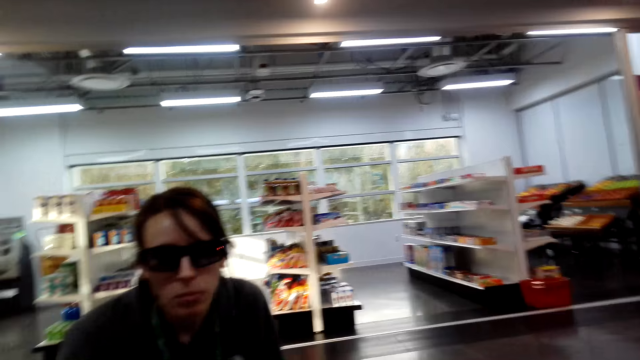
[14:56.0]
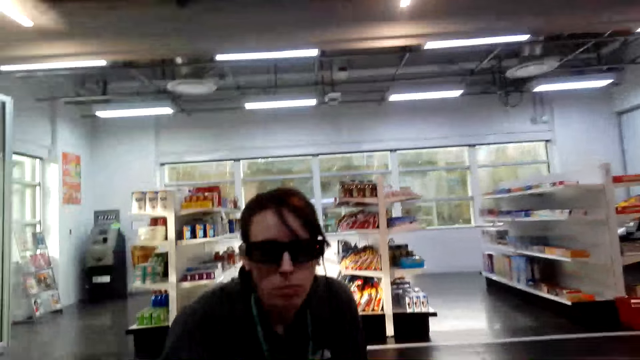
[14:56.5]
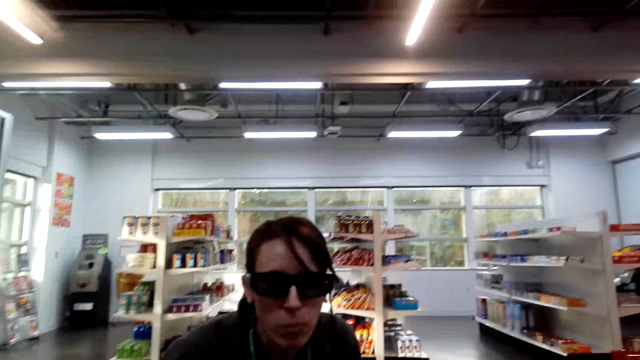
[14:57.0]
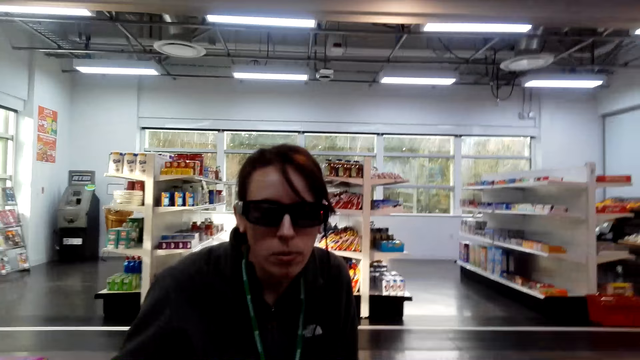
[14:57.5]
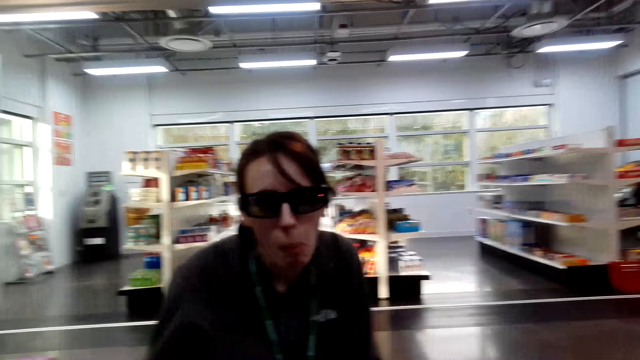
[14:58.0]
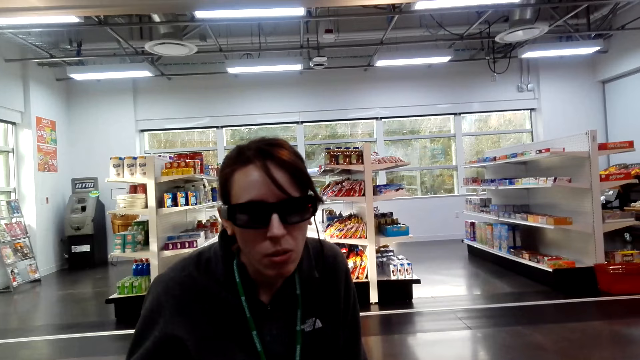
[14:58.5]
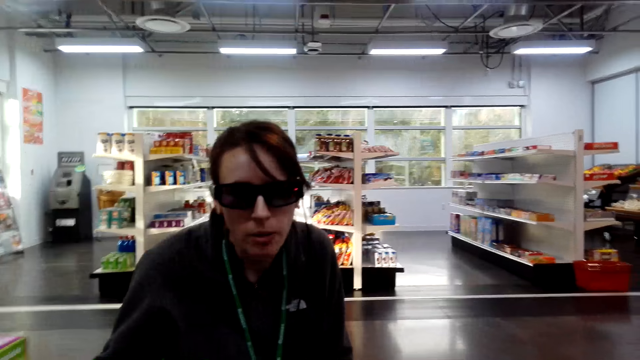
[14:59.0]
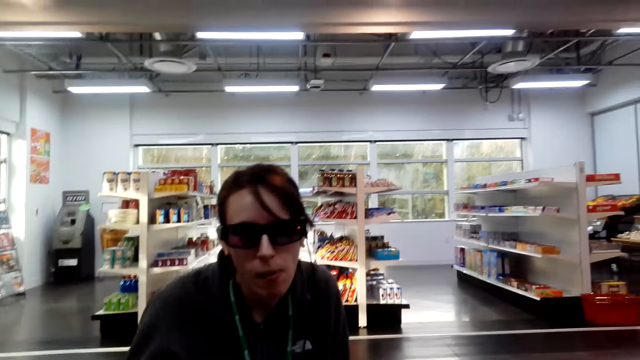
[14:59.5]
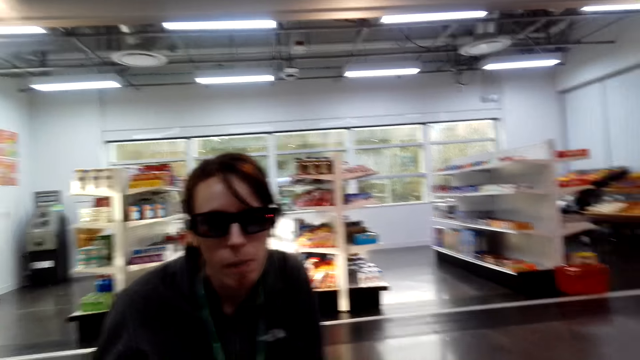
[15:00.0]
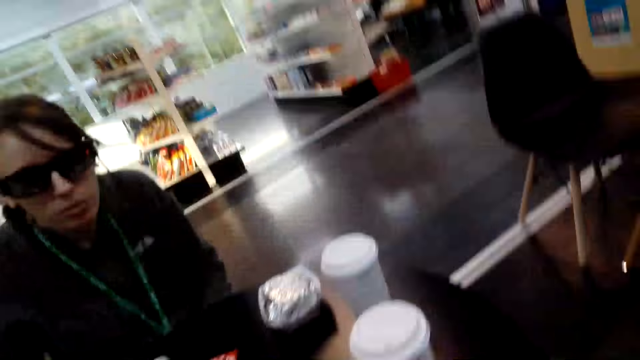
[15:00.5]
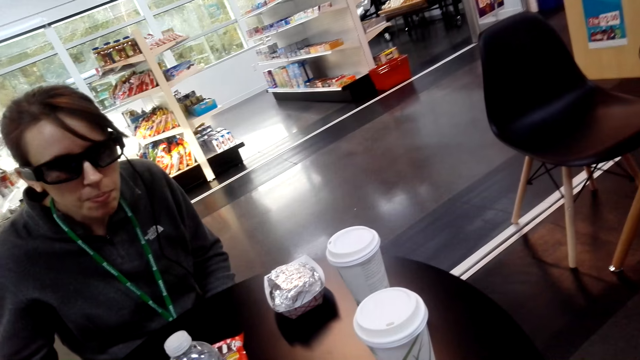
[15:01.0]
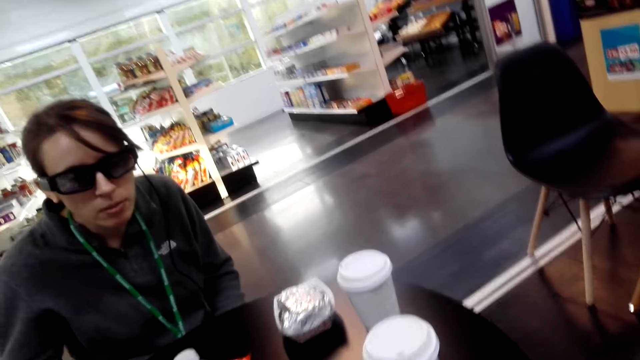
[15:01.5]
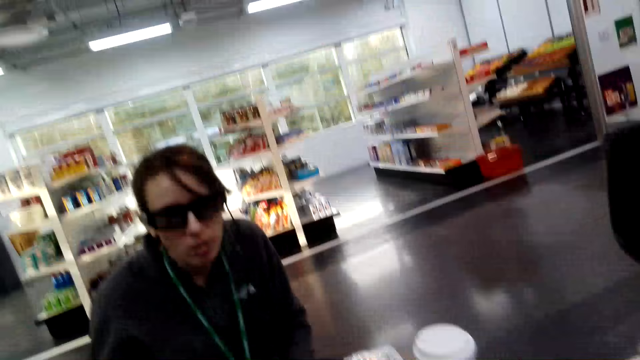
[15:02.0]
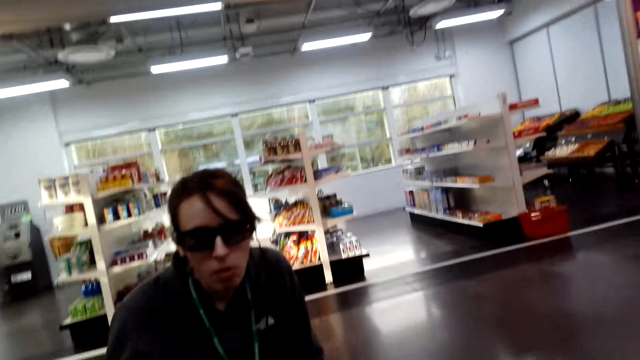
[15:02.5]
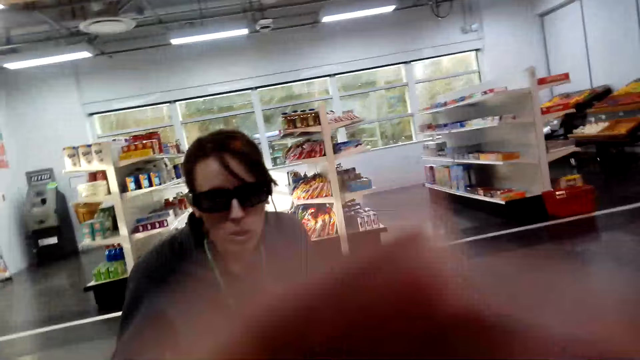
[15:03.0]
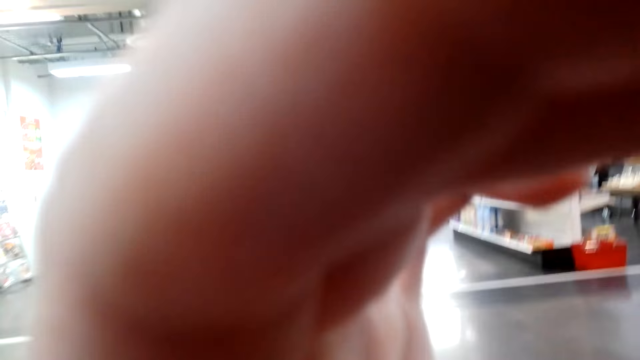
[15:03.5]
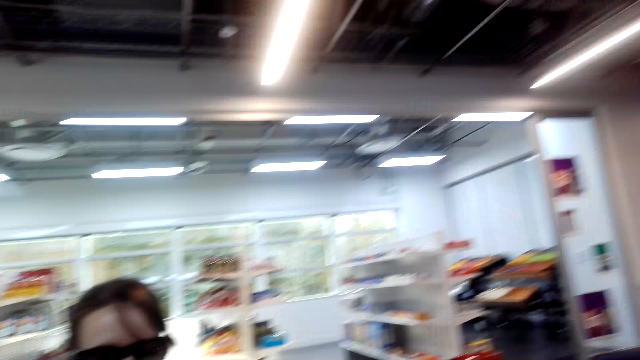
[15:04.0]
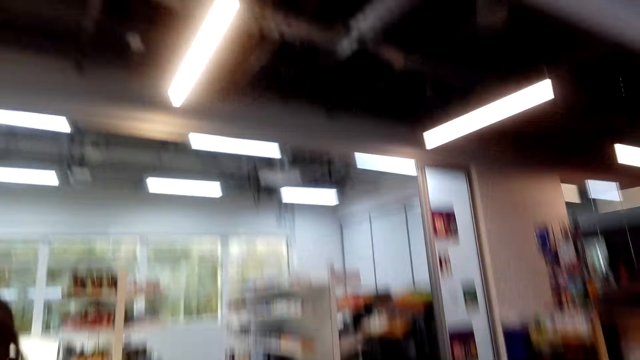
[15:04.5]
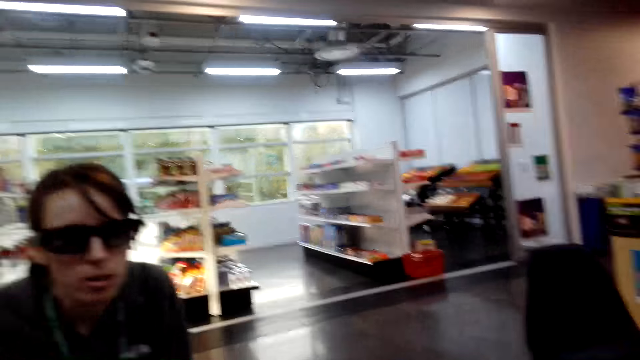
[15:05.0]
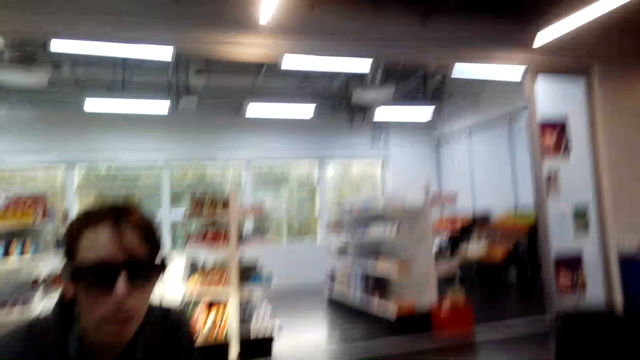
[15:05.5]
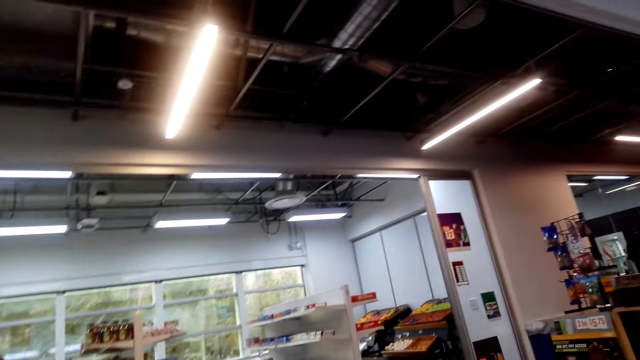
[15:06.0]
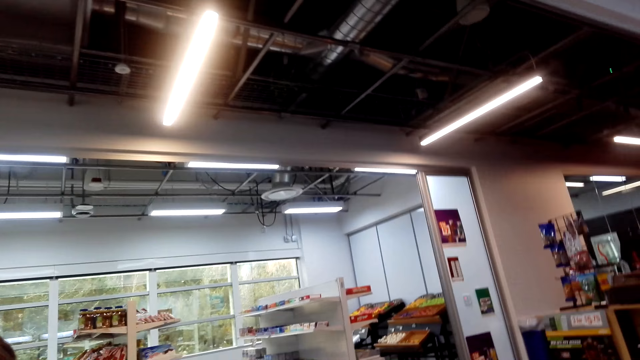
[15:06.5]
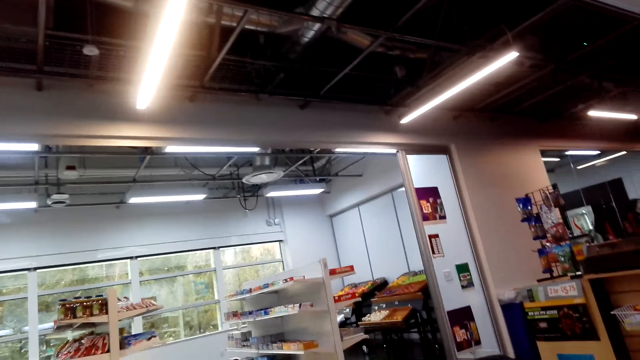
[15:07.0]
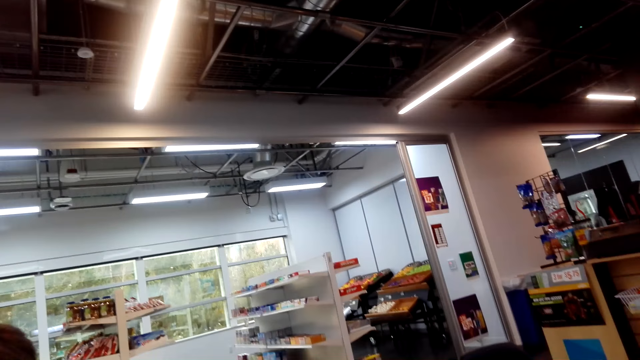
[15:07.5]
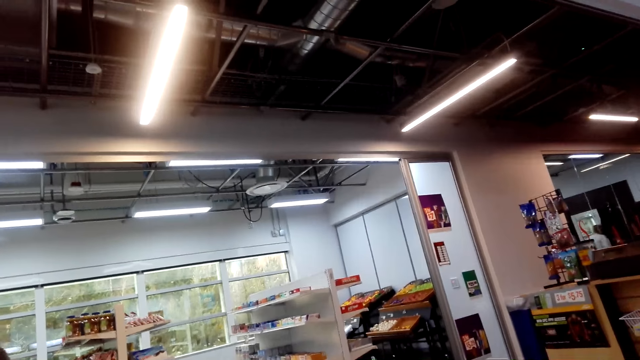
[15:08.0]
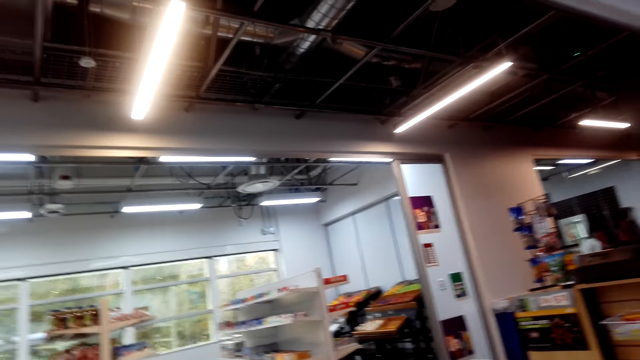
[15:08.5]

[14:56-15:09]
The camera wearer holds their face. They touch the camera. They look around.

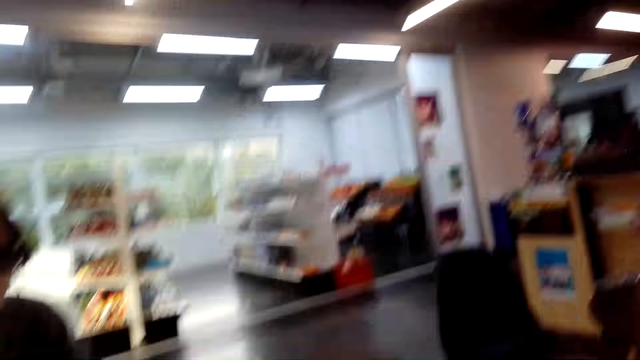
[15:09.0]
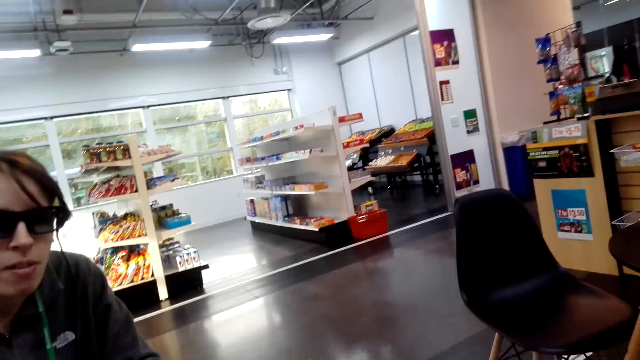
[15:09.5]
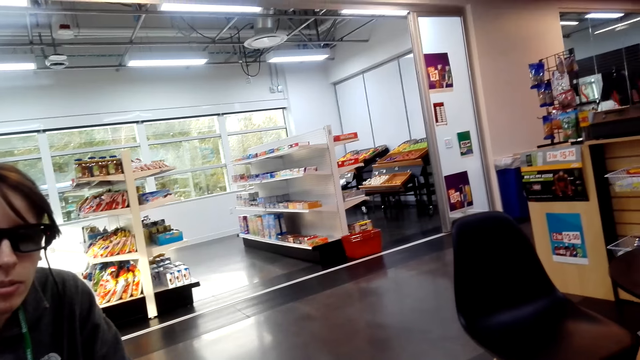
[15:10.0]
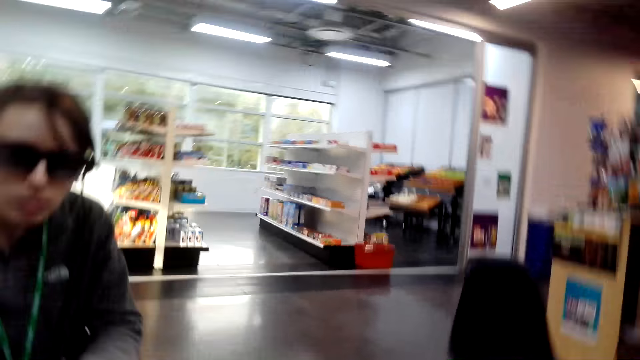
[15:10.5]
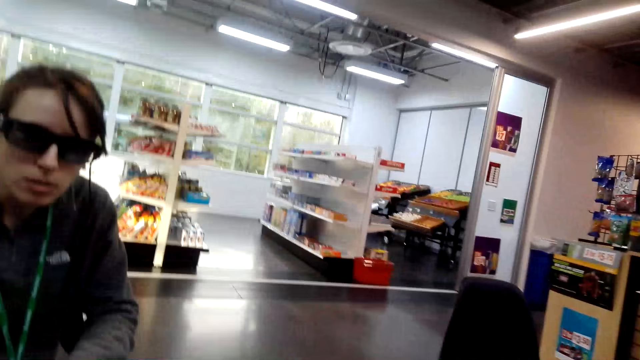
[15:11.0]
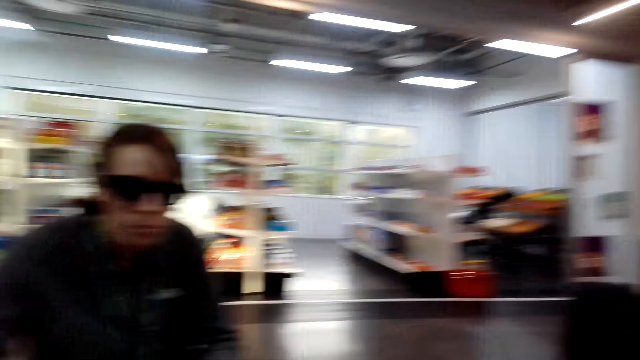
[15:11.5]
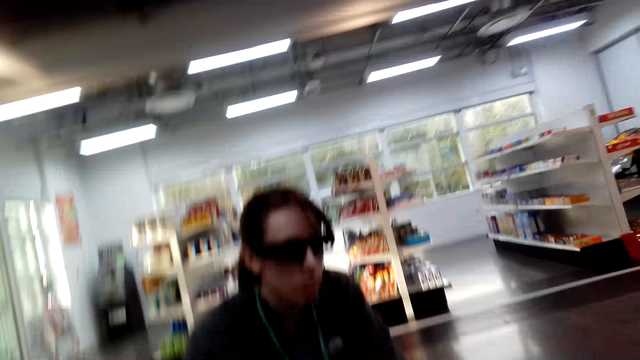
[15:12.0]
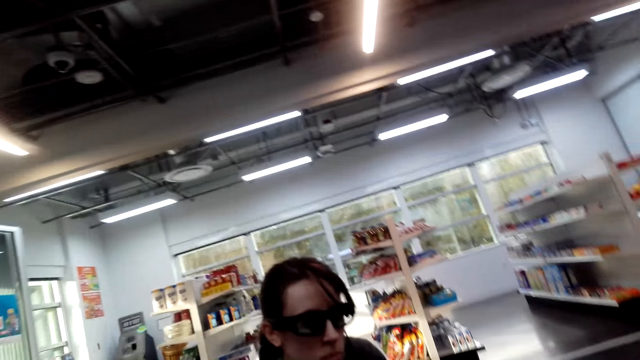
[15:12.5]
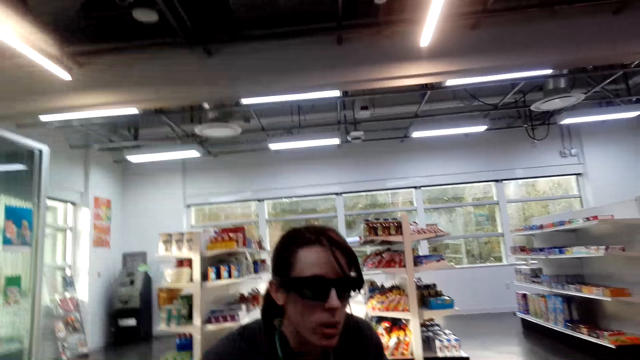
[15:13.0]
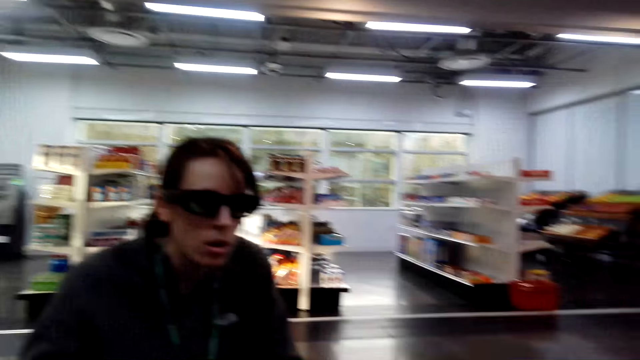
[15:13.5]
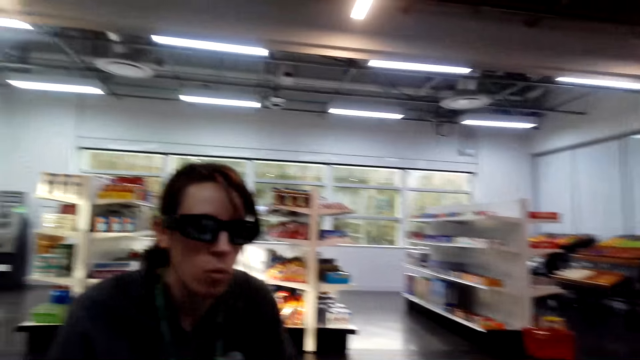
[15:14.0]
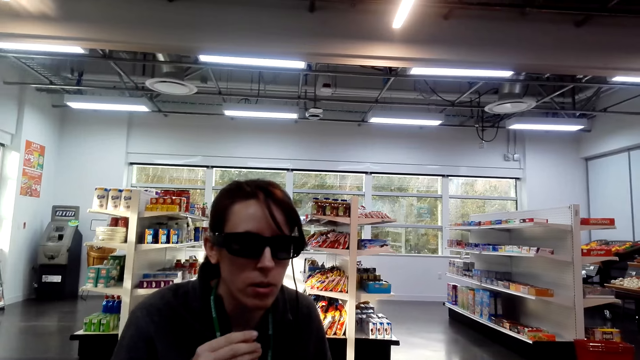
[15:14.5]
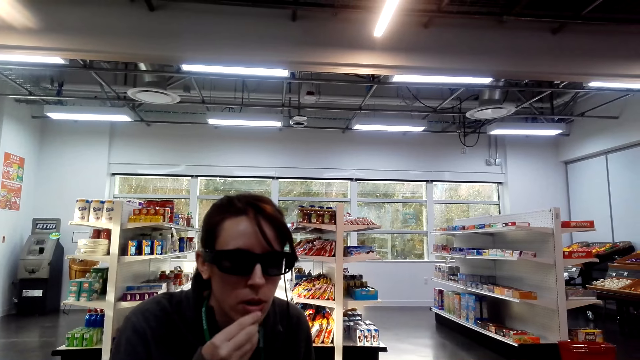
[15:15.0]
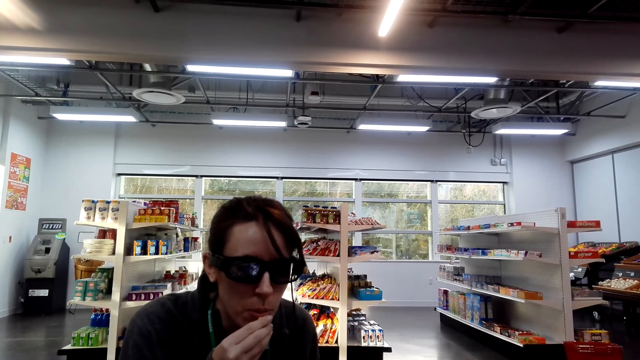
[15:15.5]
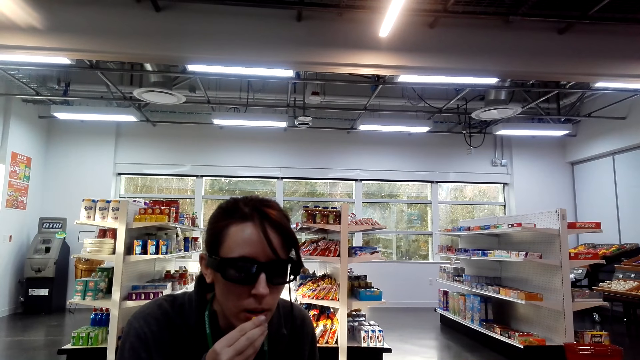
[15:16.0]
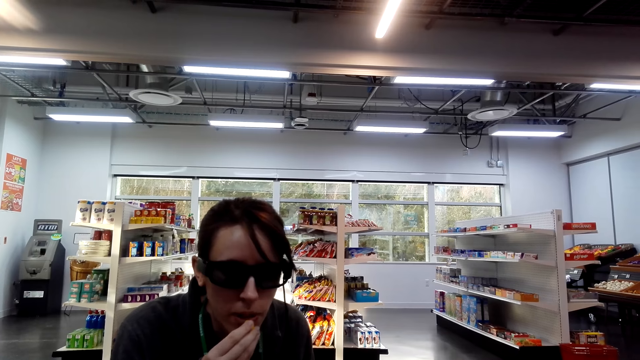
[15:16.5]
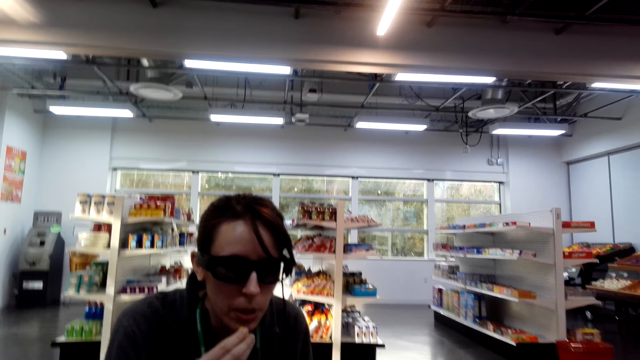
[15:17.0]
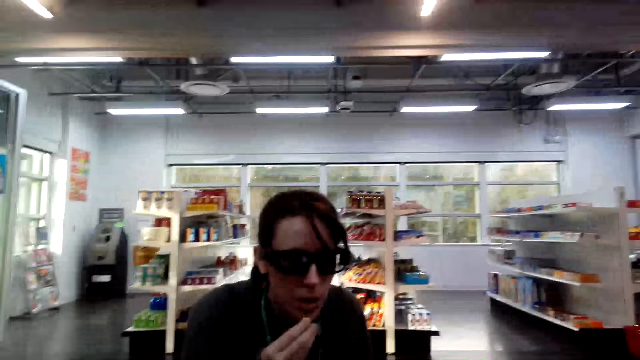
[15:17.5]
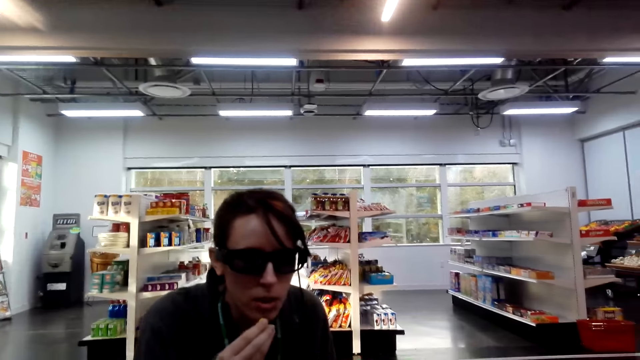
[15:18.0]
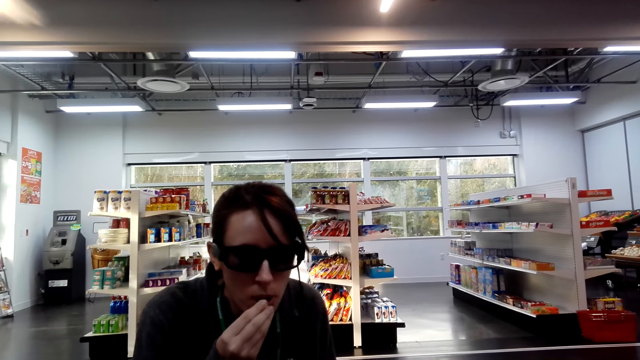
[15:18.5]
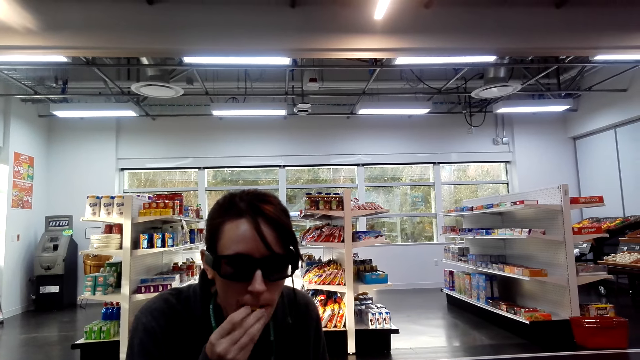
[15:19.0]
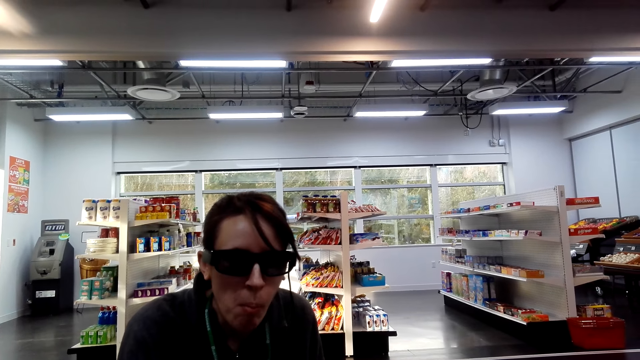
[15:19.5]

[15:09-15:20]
A lady eats items.
